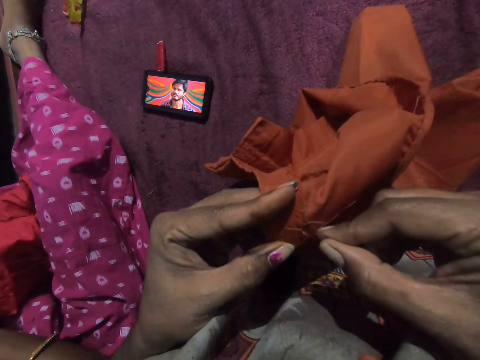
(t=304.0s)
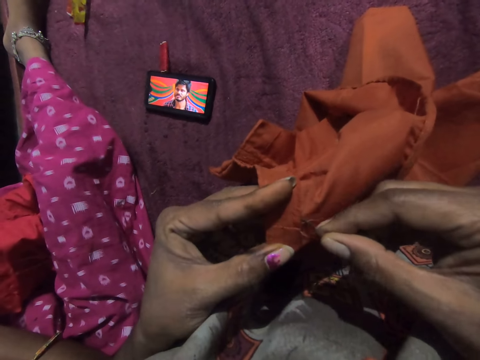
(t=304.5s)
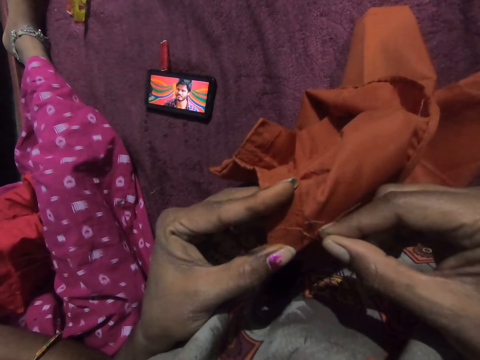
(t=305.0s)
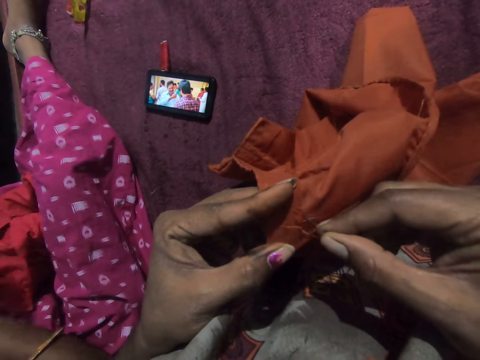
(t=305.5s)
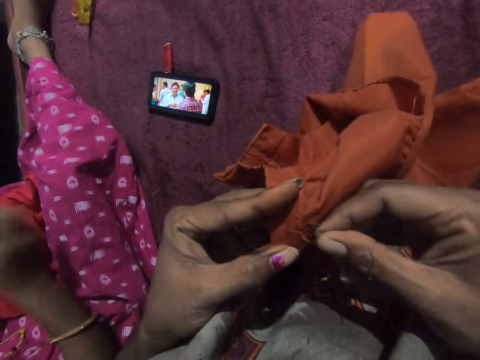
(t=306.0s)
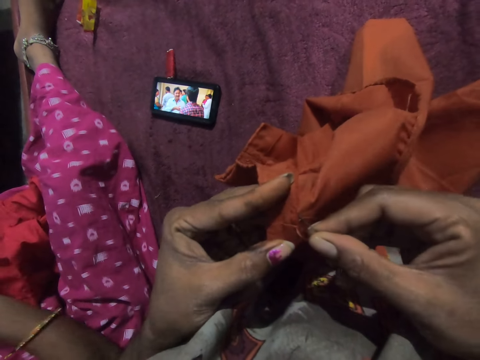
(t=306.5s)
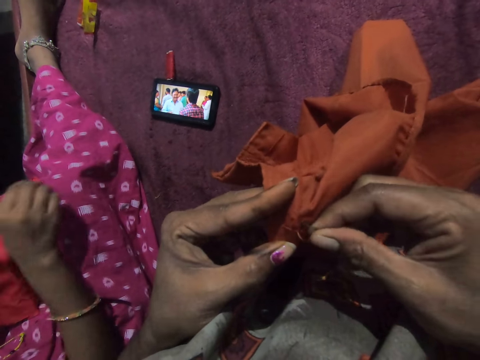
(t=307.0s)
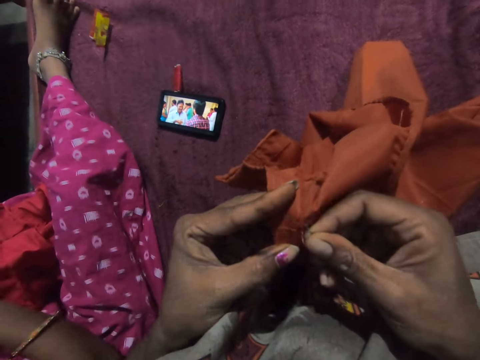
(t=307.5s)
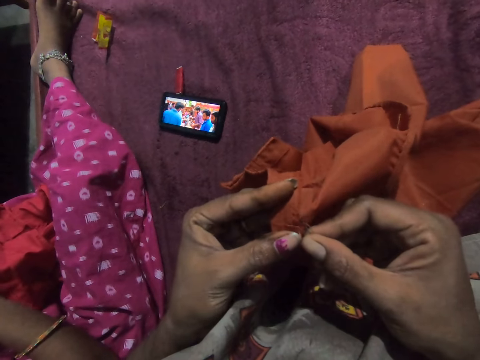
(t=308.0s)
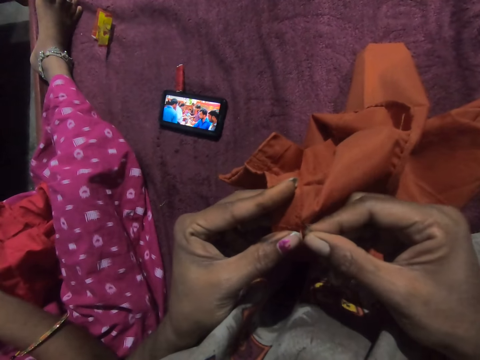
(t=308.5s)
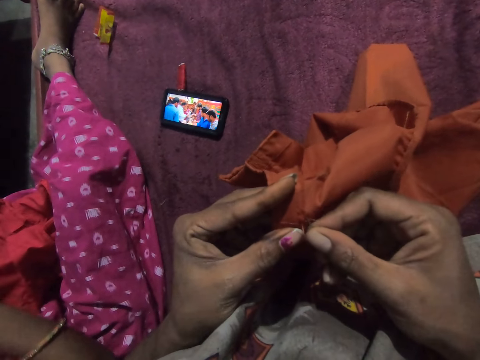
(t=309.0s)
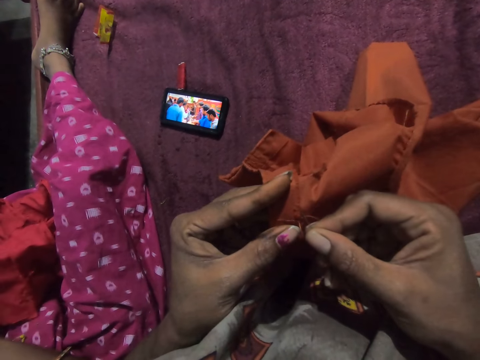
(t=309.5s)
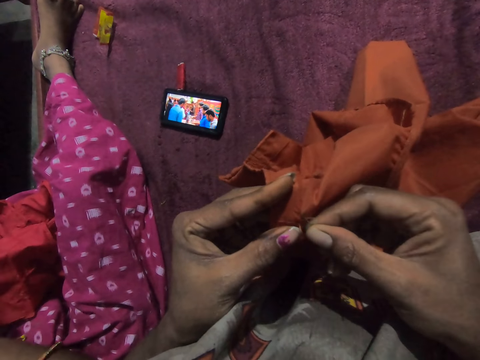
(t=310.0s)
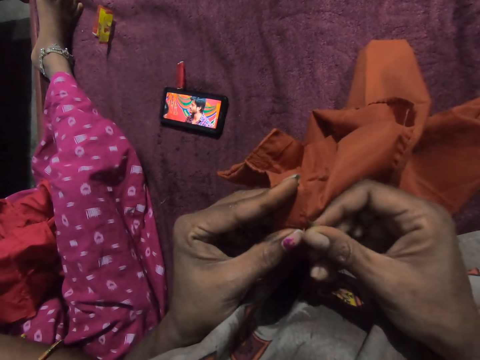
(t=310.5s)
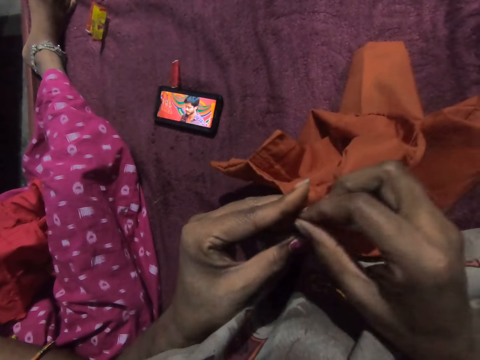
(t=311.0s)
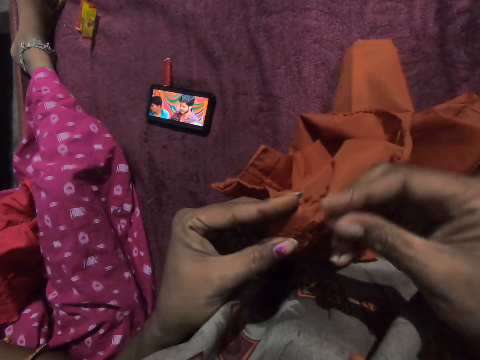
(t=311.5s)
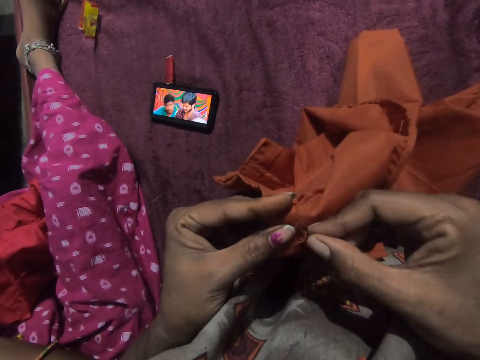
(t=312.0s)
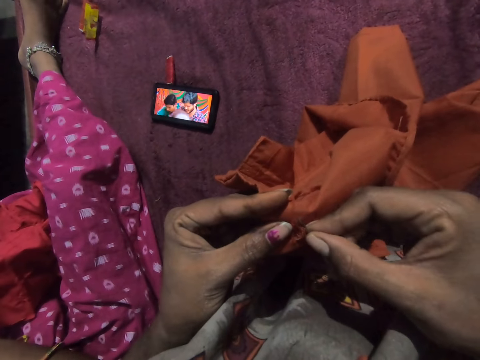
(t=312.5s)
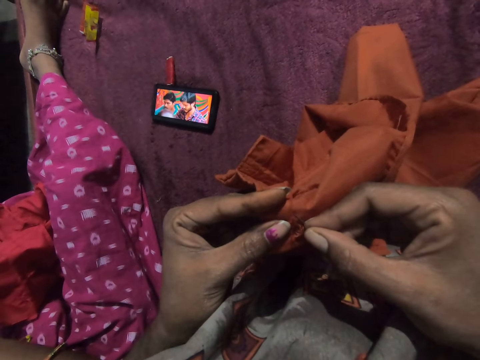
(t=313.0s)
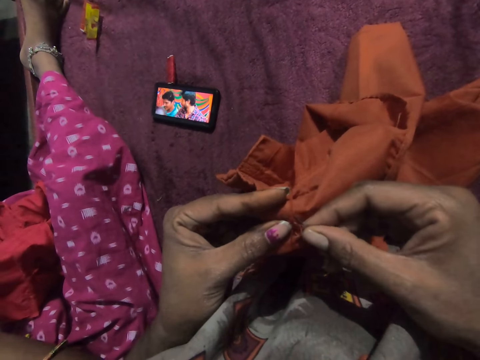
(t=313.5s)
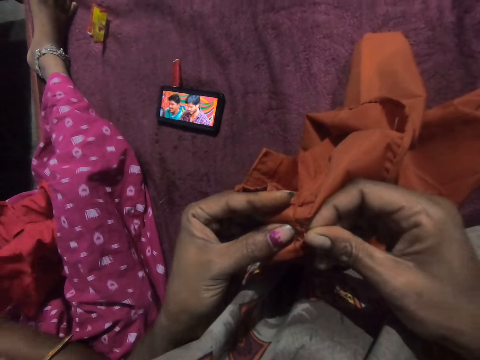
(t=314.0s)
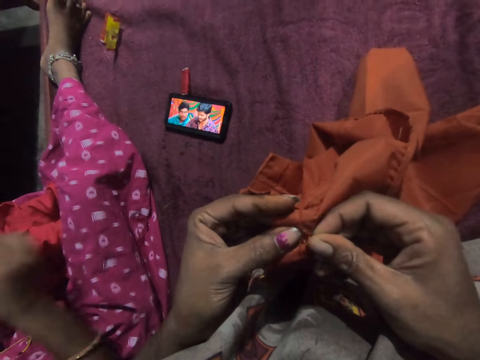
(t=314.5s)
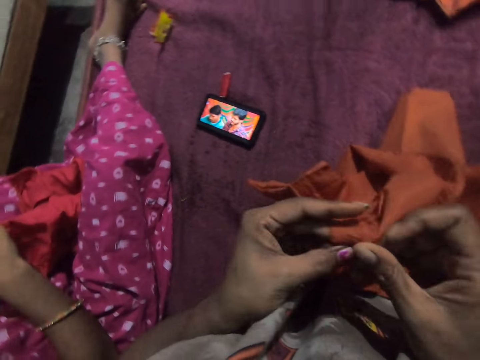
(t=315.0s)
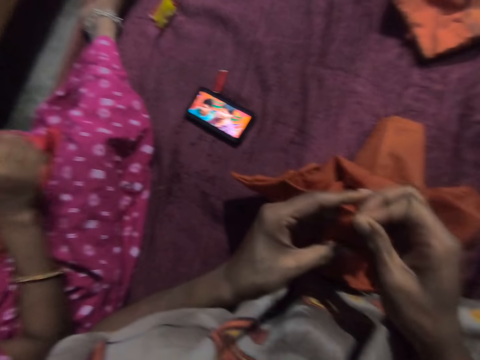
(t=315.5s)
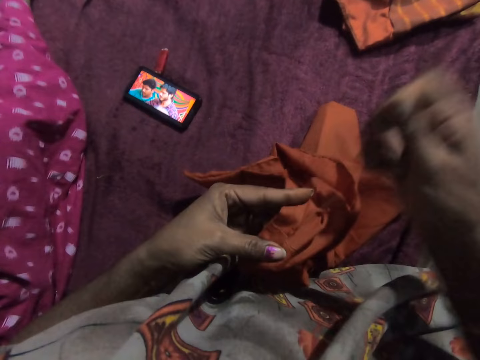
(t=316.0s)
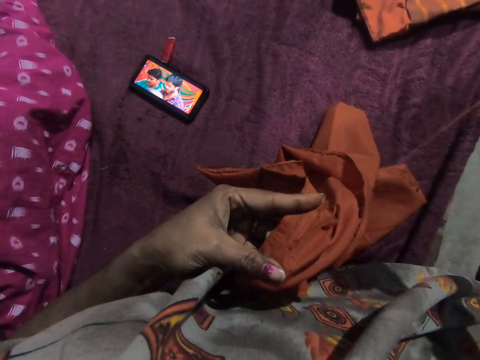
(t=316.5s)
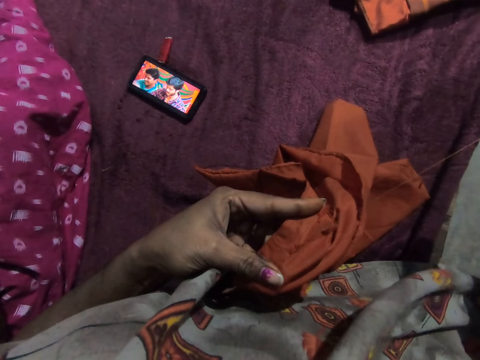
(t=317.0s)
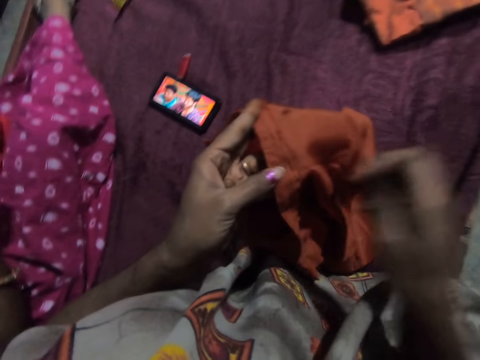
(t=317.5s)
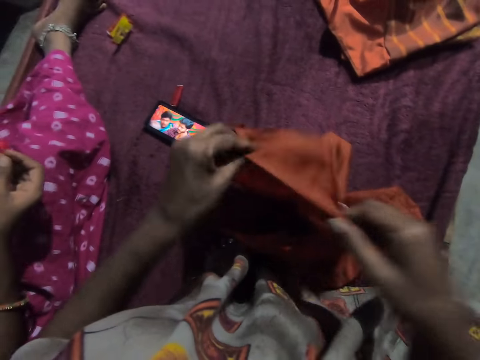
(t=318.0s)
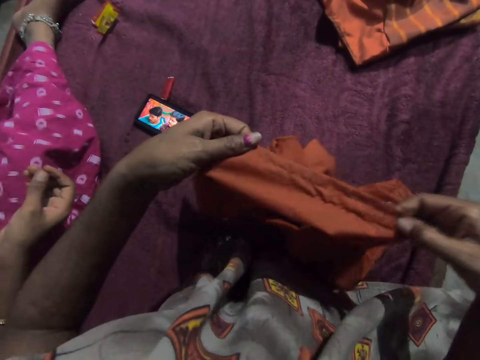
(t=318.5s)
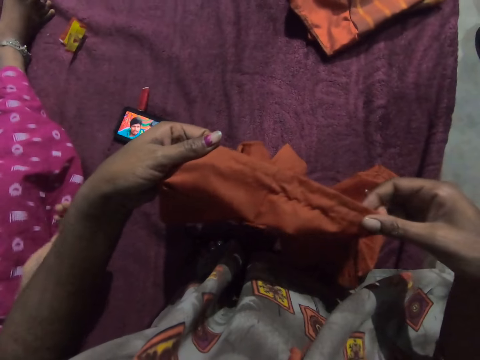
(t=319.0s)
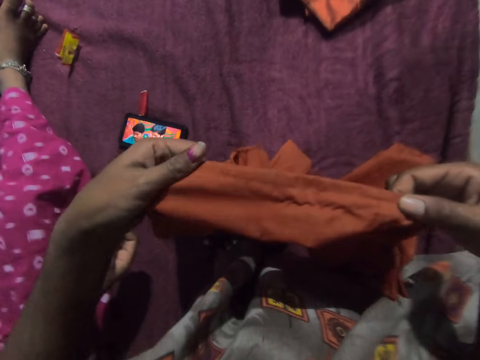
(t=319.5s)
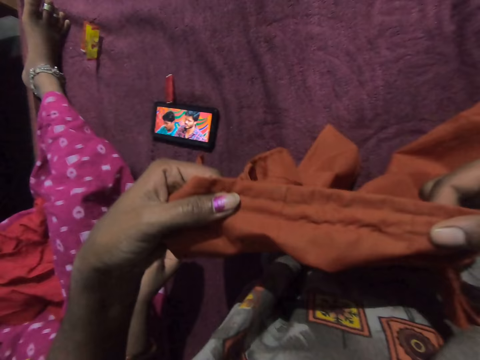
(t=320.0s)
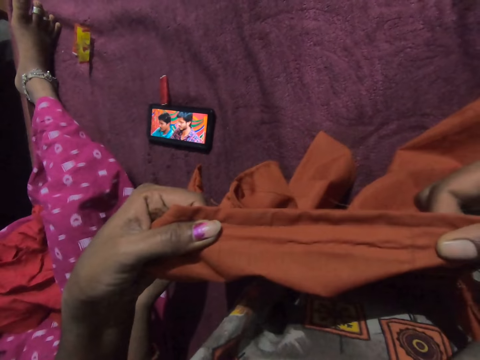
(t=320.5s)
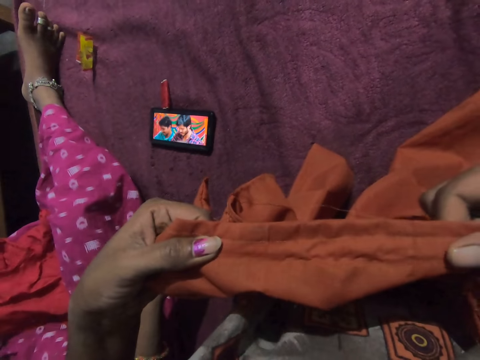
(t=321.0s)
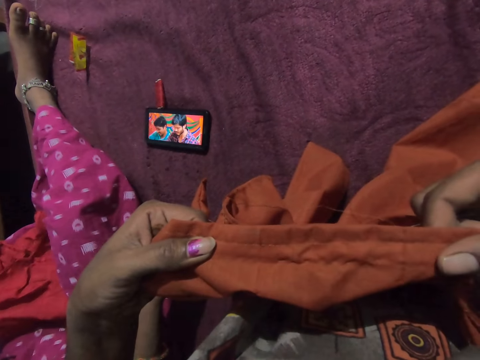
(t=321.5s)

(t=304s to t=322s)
The woman sews the cloth on her left hand with the needle in her right hand. The camera wearer holds the cloth with both hands.

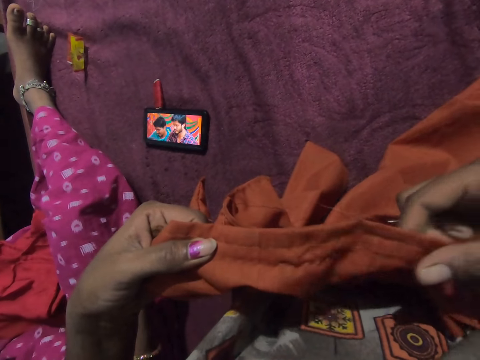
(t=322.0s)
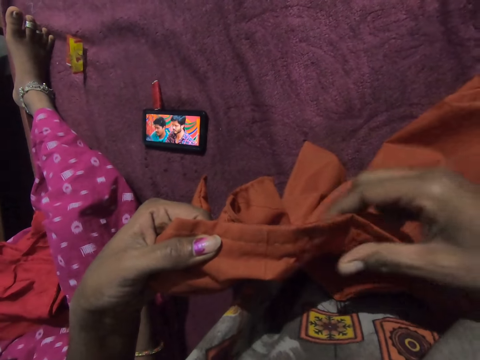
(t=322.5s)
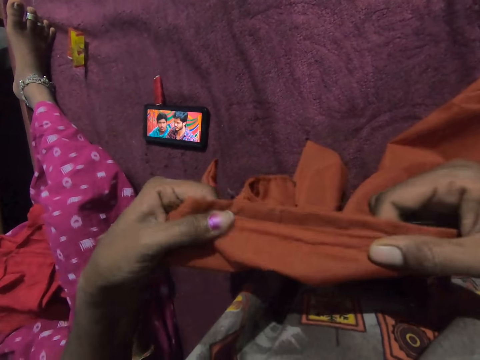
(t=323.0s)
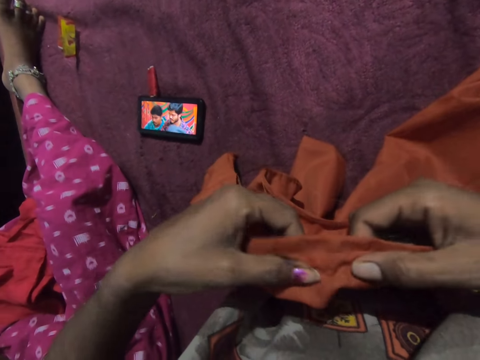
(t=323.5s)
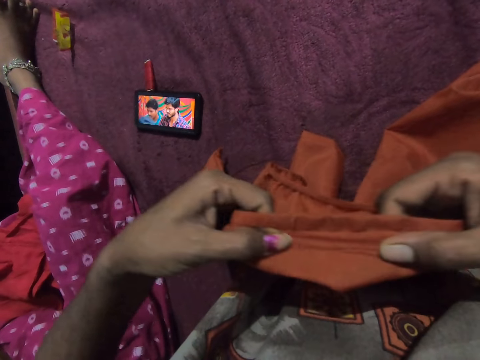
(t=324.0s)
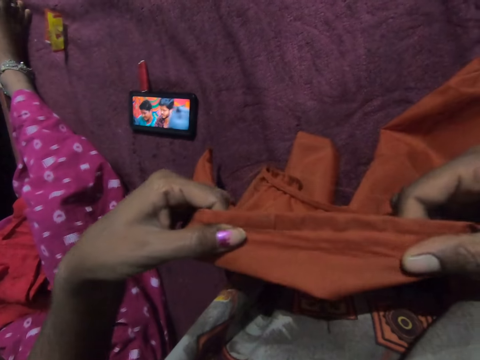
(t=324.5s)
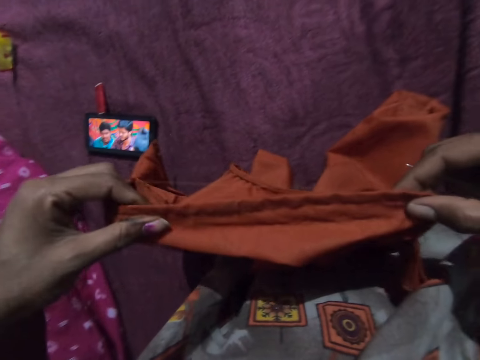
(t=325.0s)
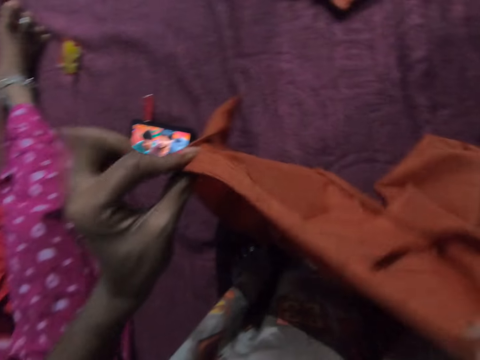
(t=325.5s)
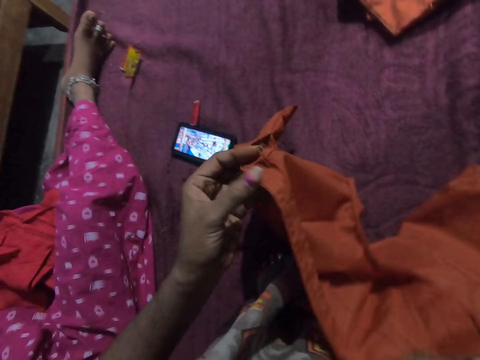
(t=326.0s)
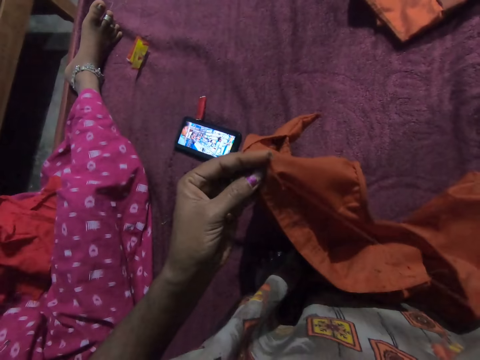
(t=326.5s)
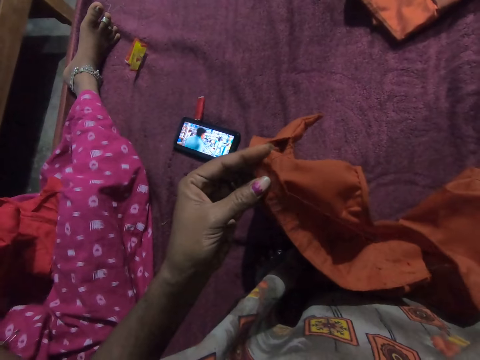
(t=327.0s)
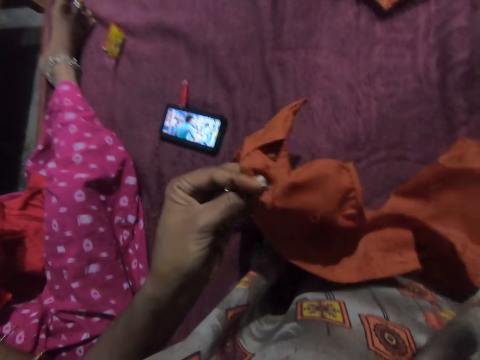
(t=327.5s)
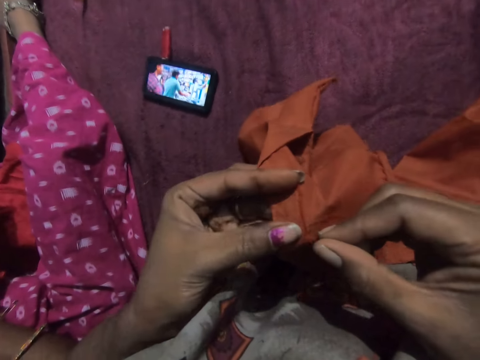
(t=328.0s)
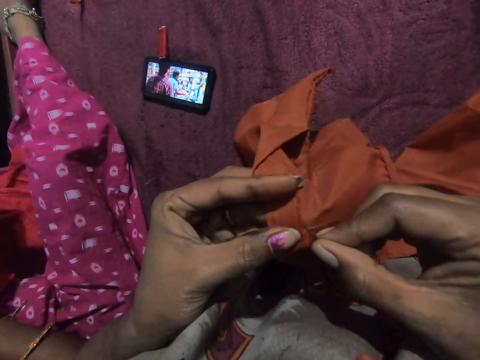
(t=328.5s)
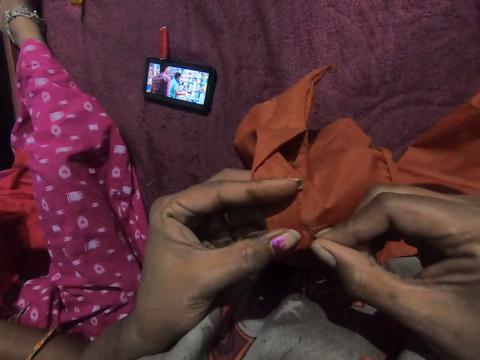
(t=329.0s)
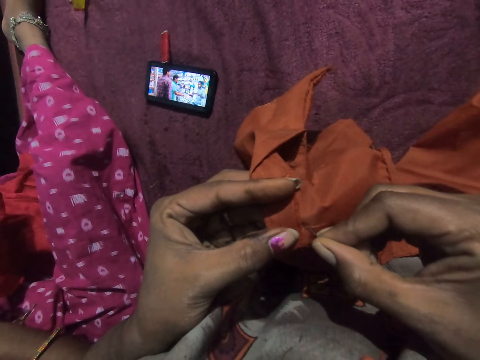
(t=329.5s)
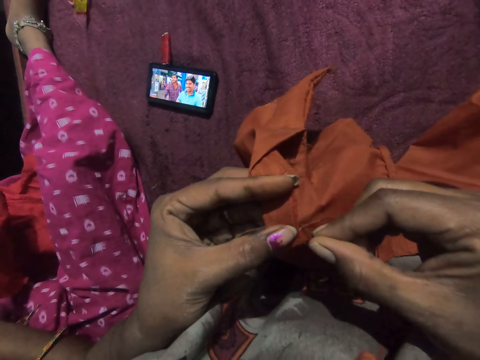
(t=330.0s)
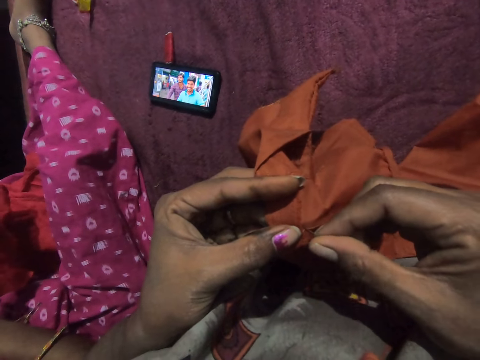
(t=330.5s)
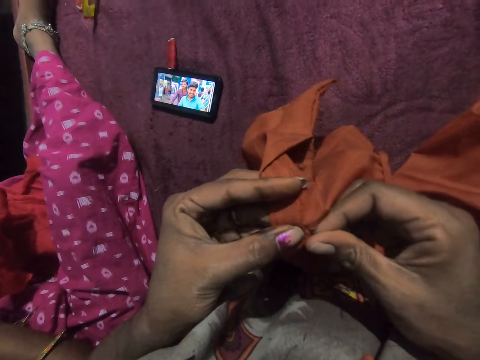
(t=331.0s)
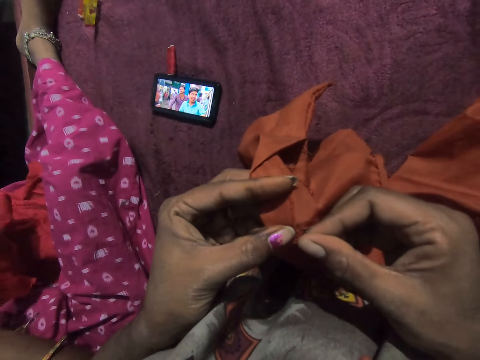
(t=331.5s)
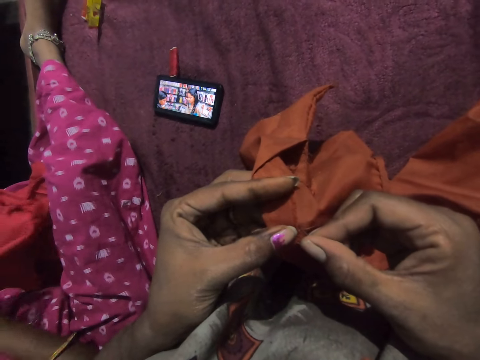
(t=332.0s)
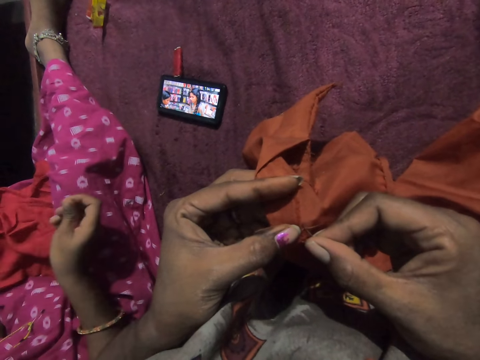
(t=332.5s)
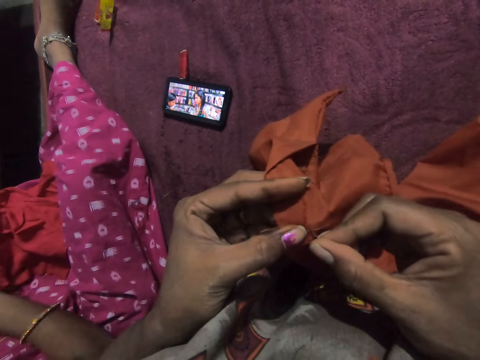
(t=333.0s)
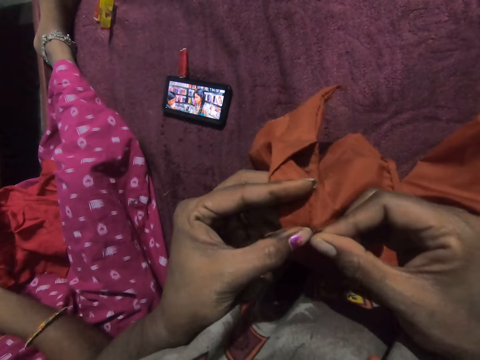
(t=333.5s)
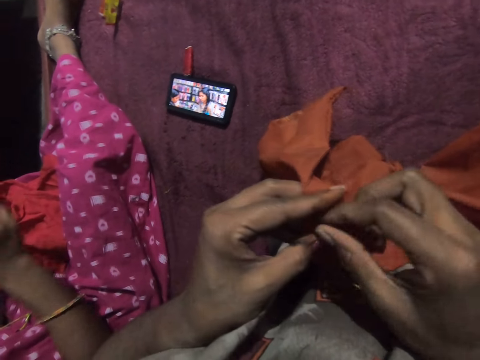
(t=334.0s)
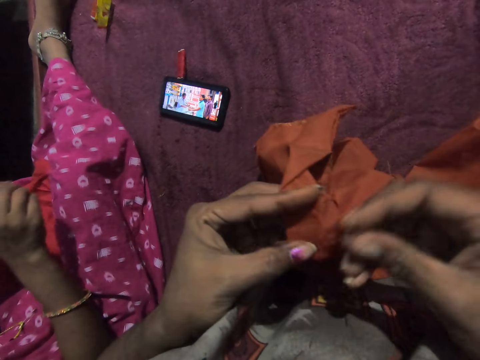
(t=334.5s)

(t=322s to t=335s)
The camera wearer sews the cloth in her left hand with the needle in her right hand.
